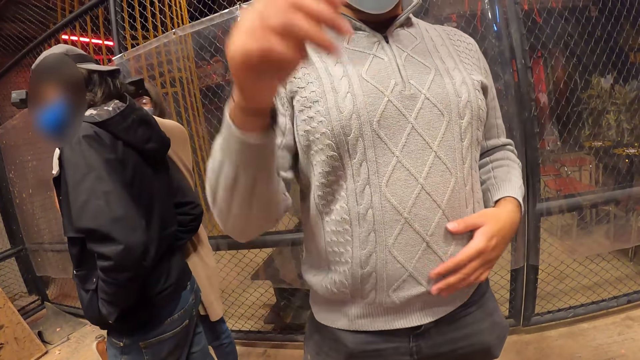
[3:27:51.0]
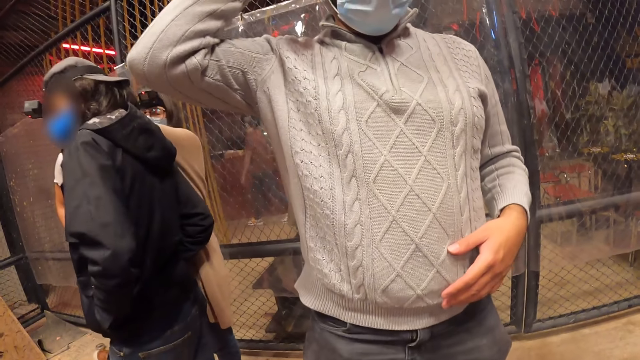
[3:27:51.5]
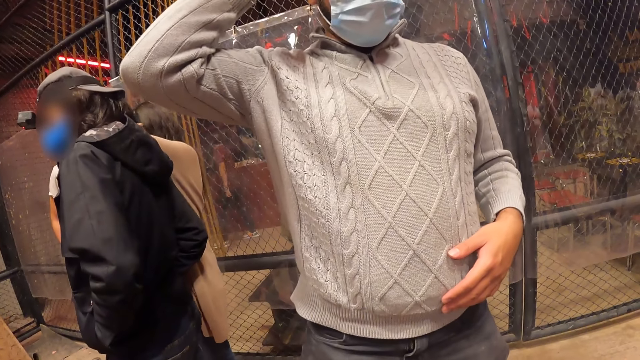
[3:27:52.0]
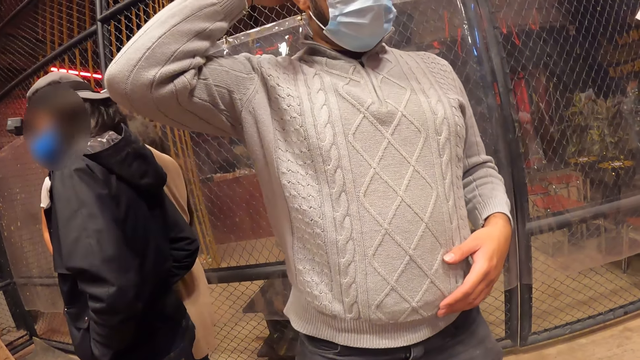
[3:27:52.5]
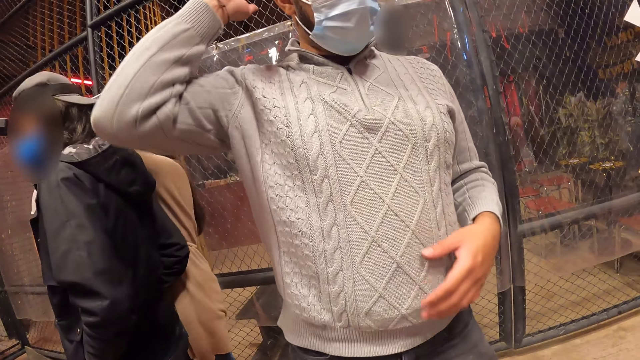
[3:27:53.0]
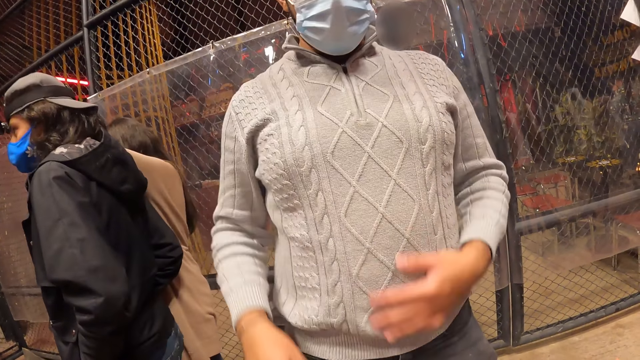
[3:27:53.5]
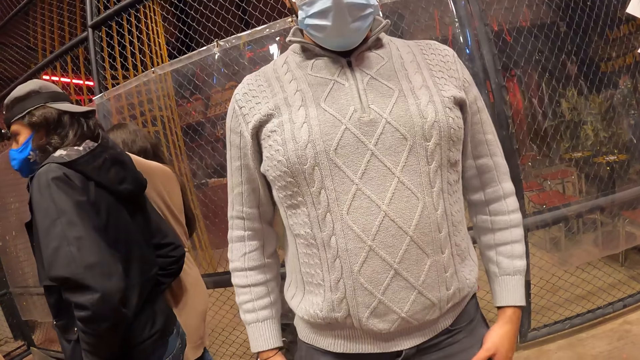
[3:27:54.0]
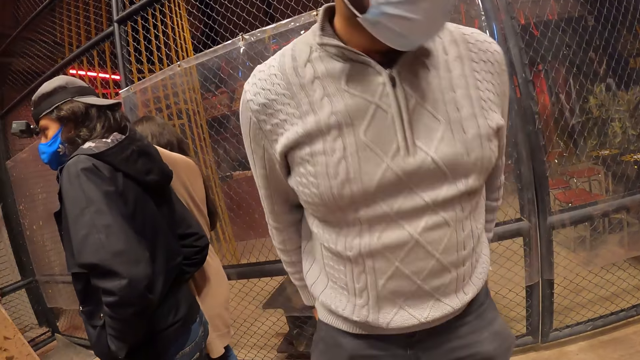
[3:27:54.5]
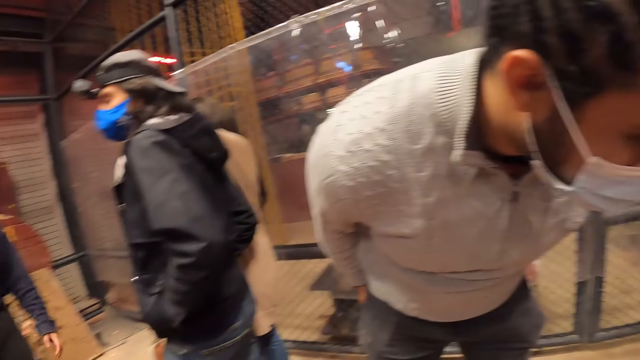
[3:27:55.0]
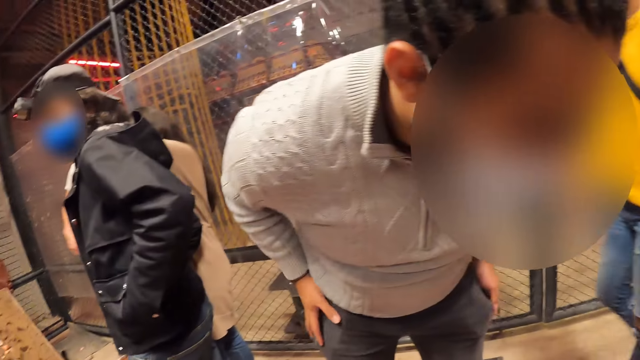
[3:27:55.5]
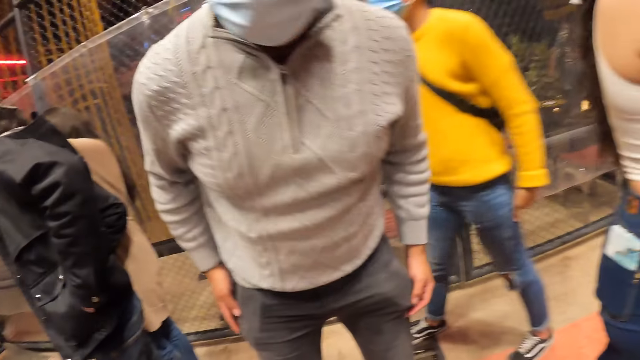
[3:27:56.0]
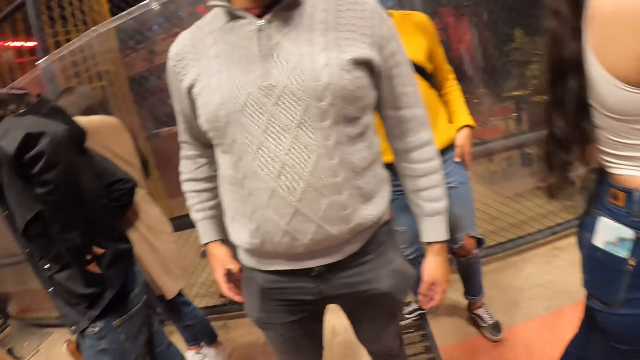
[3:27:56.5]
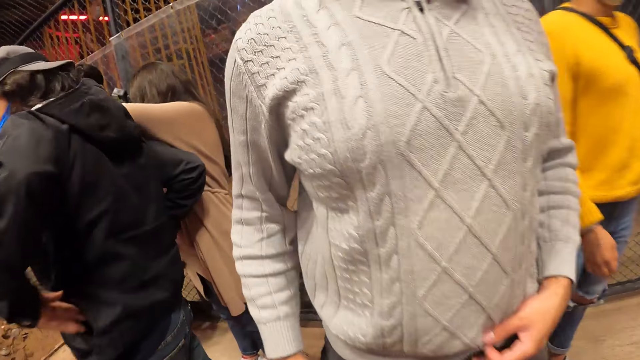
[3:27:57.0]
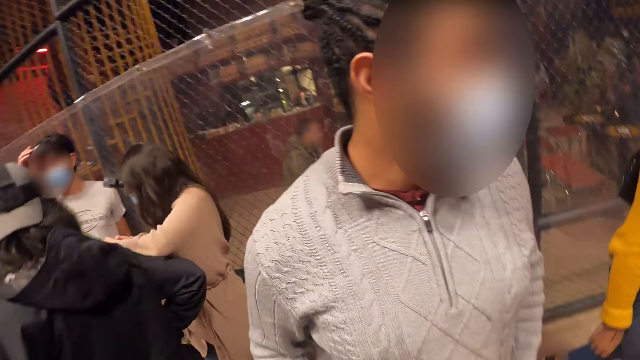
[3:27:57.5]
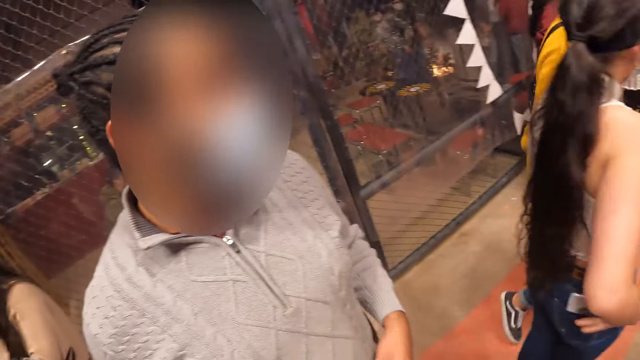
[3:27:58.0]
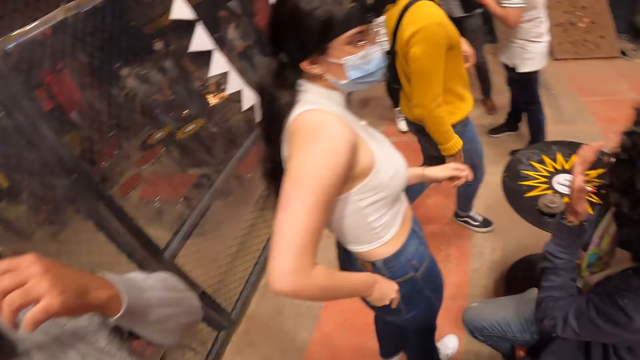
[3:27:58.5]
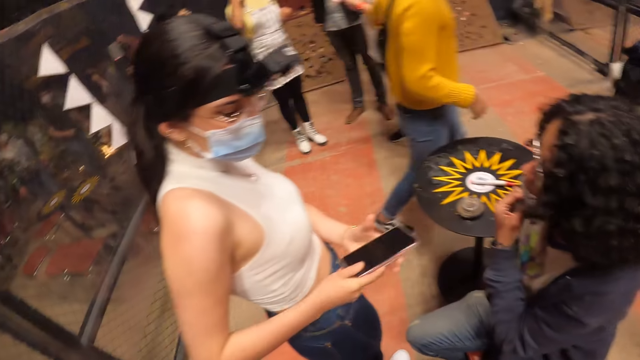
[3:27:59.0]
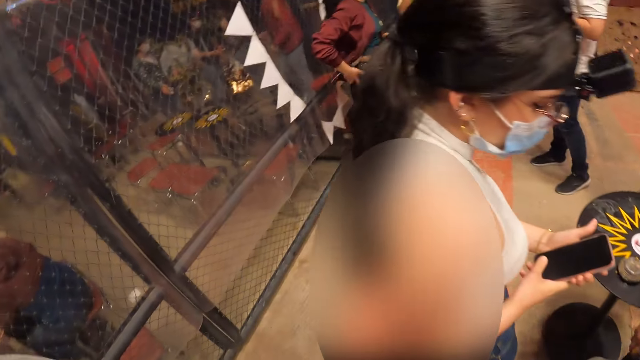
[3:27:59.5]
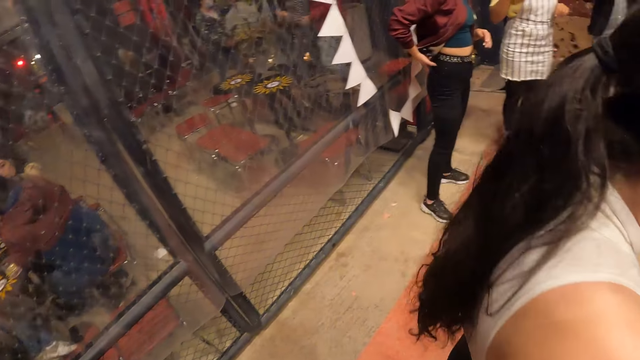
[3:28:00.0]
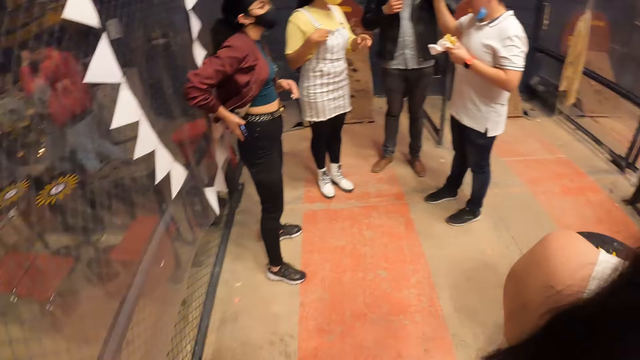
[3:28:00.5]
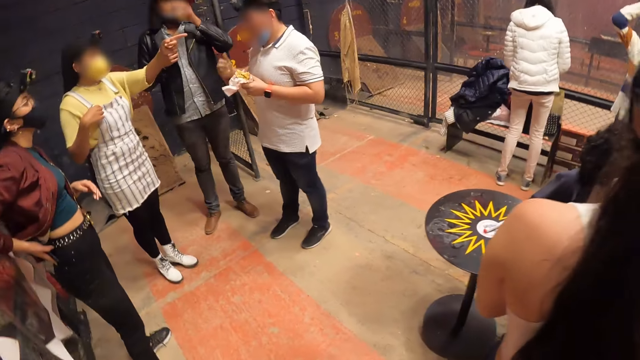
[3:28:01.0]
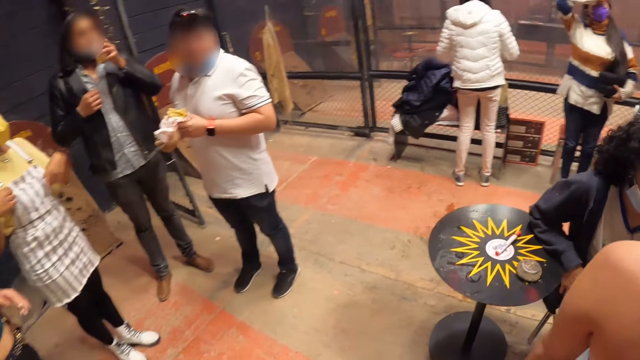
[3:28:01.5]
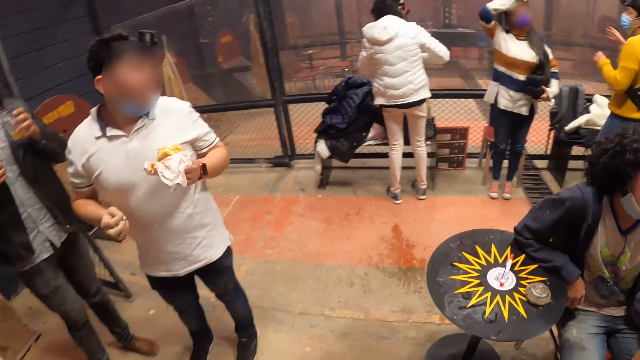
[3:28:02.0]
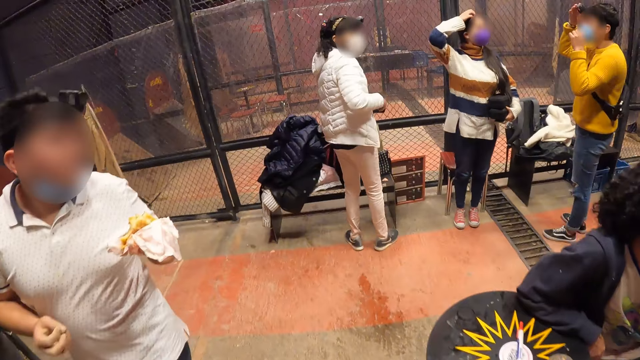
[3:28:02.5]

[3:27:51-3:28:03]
The camera wearer walks towards the fence.

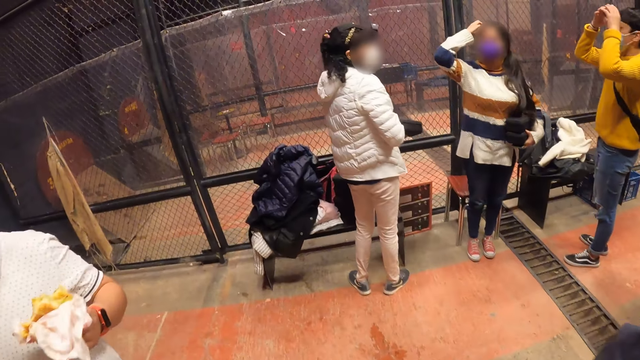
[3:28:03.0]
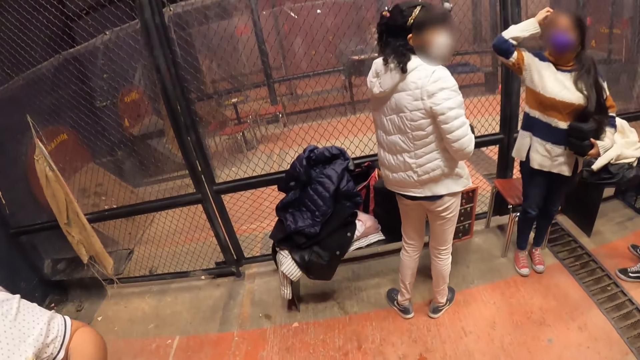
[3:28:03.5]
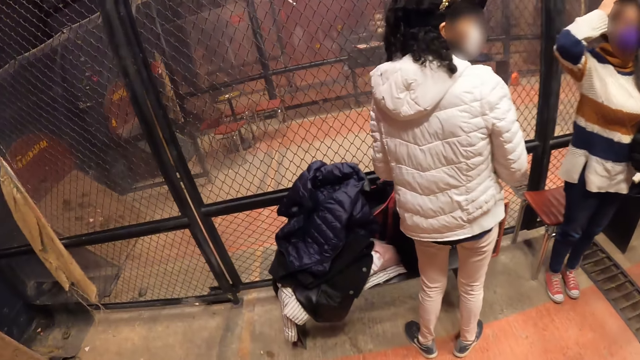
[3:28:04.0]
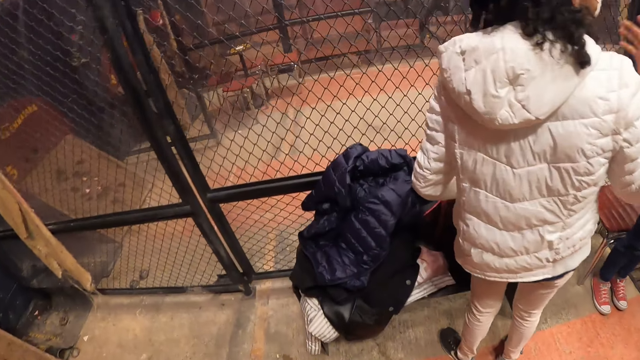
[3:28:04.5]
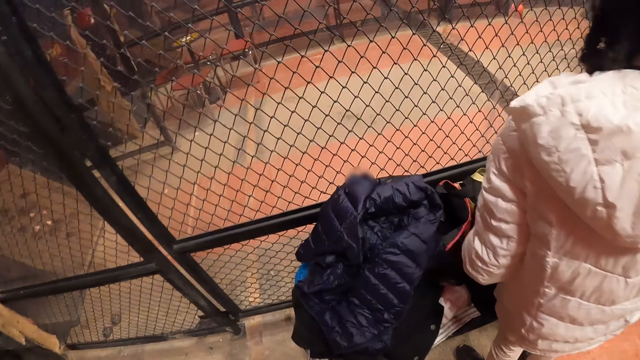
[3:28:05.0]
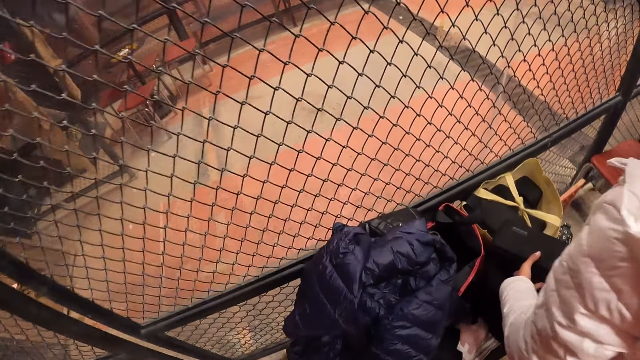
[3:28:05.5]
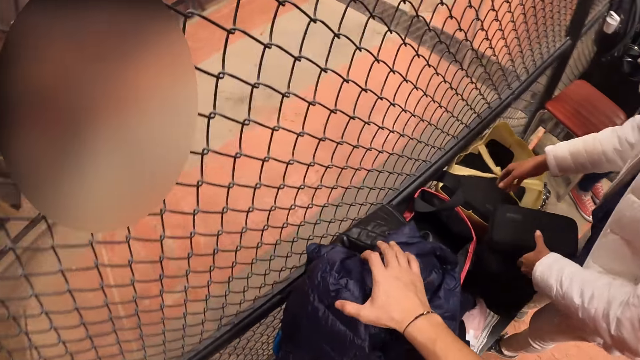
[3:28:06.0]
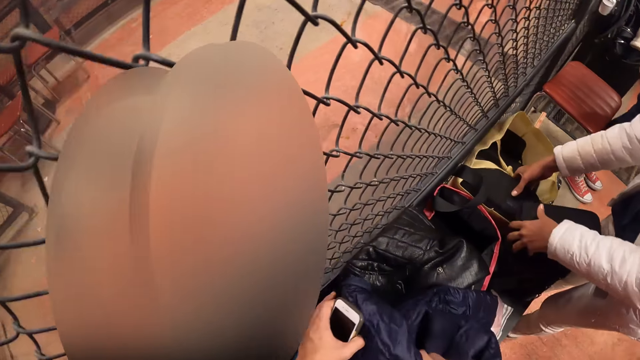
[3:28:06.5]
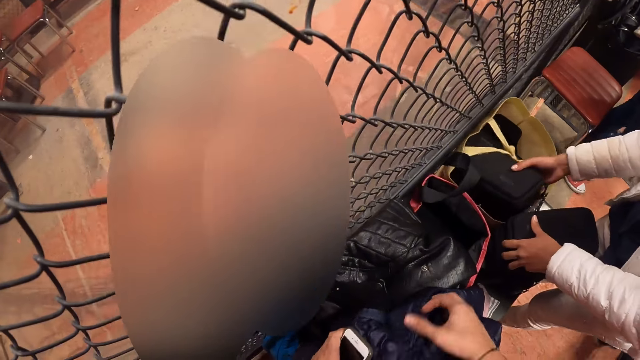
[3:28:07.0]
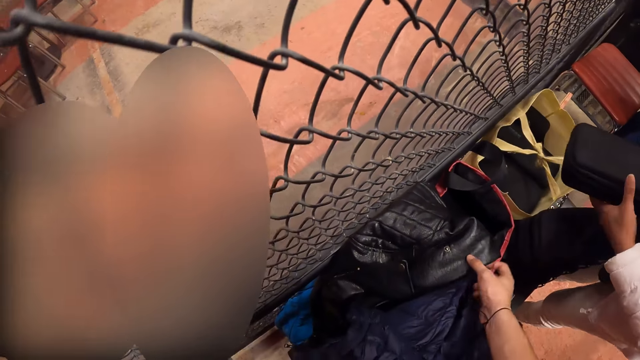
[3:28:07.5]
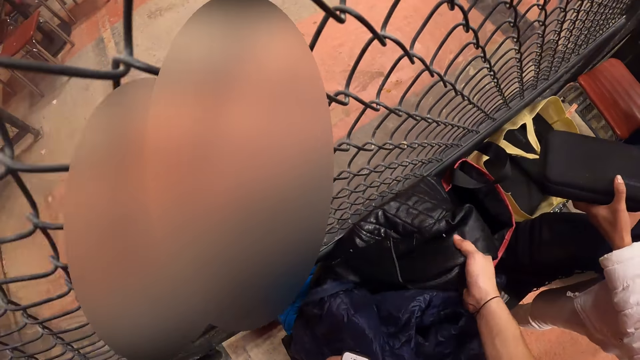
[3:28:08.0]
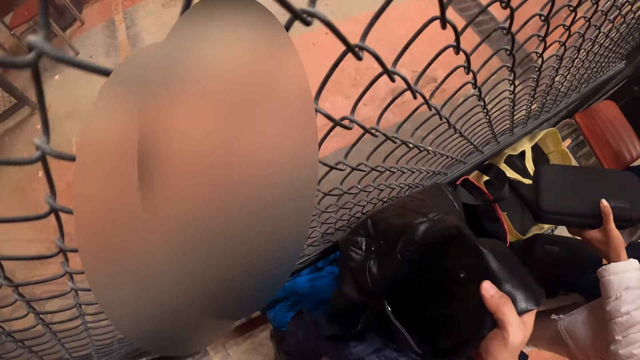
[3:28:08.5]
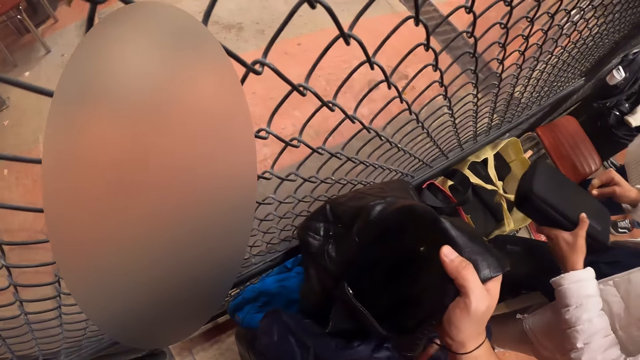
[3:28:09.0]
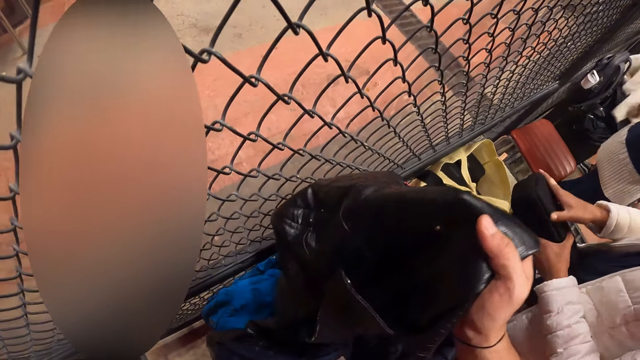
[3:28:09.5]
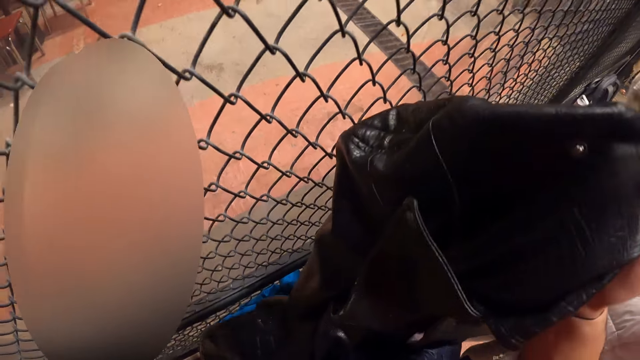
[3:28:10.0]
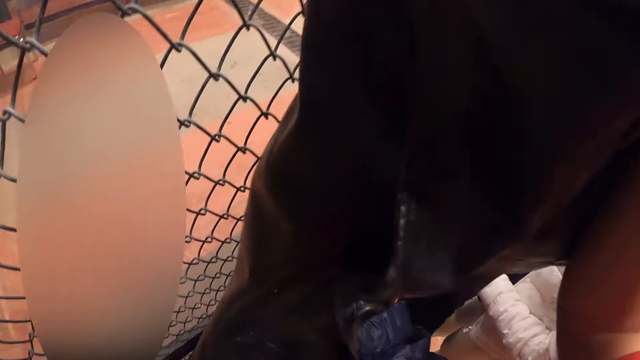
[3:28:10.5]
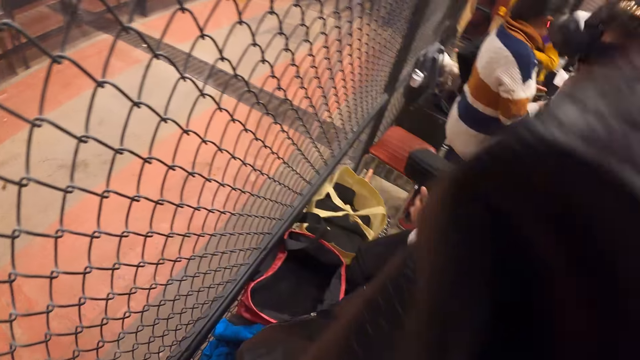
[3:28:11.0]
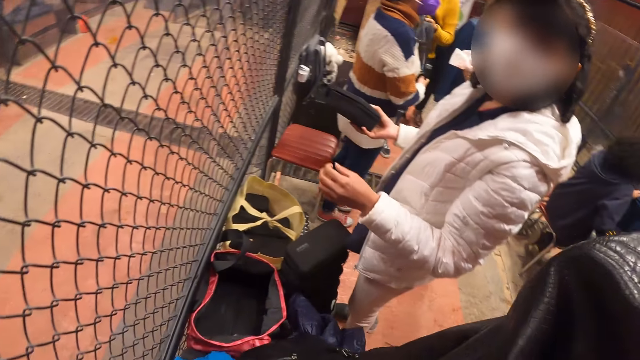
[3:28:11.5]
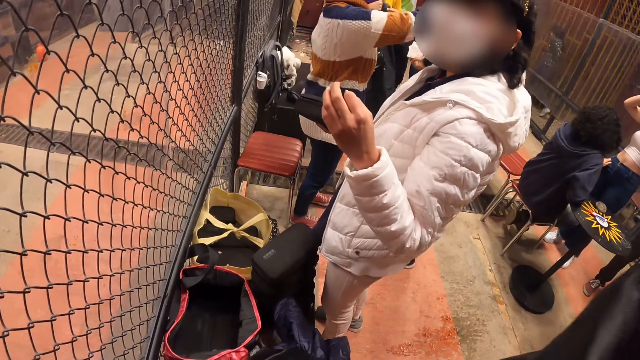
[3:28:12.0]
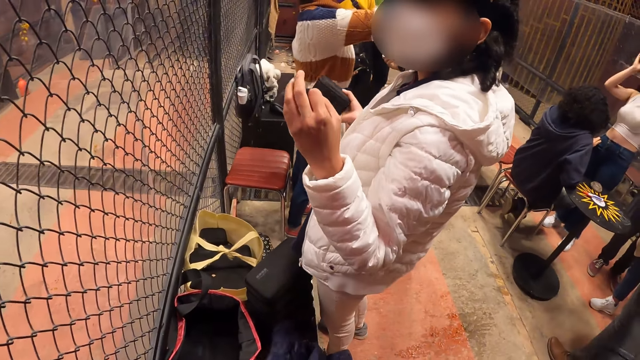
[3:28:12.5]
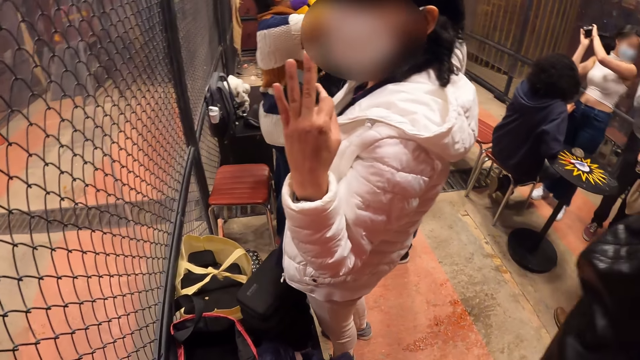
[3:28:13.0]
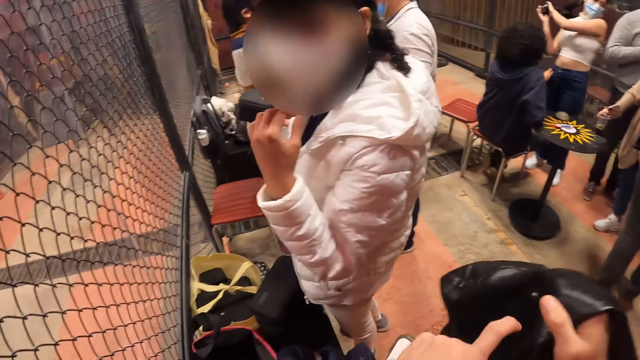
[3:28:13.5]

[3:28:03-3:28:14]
The camera wearer holds a mobile phone. He grabs a jacket from a bench with his right hand. He moves the navy blue jacket on the bench with his left hand. He picks up a leather jacket from the bench with his right hand. He holds the leather jacket and the mobile phone.
